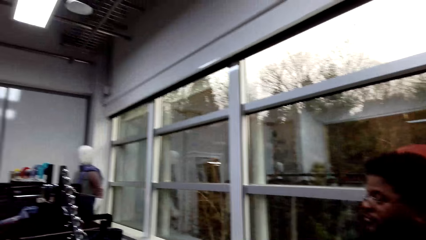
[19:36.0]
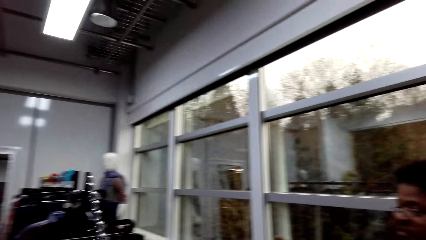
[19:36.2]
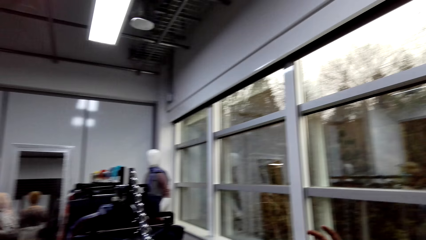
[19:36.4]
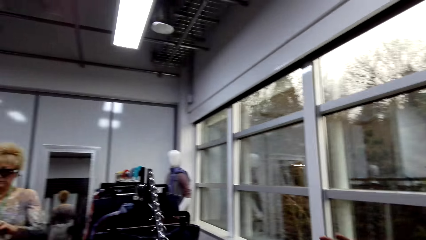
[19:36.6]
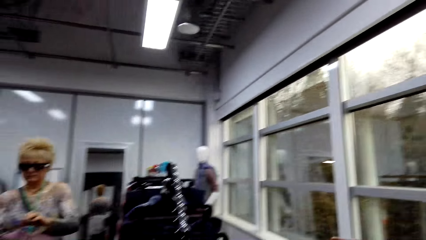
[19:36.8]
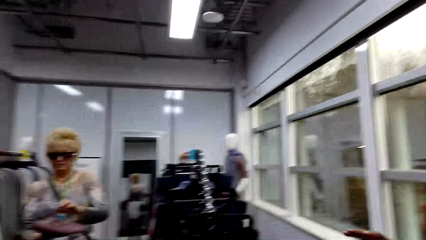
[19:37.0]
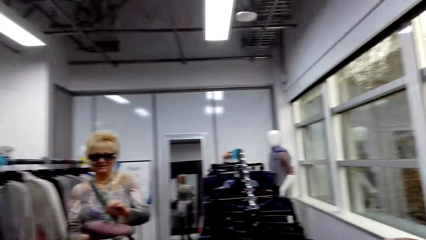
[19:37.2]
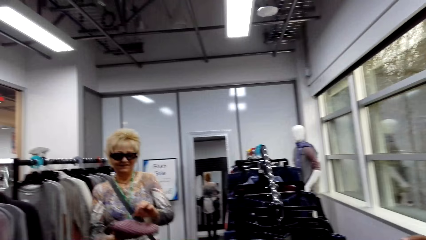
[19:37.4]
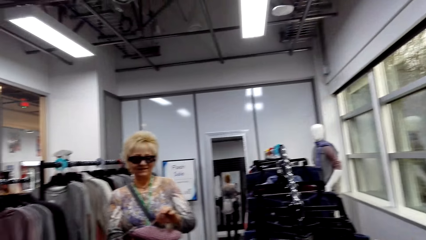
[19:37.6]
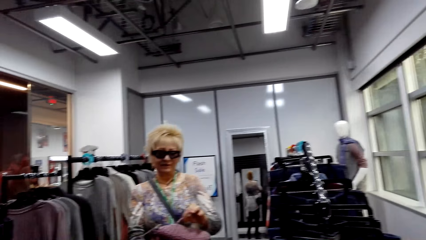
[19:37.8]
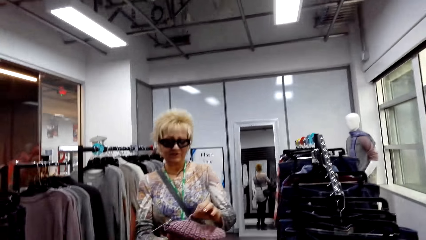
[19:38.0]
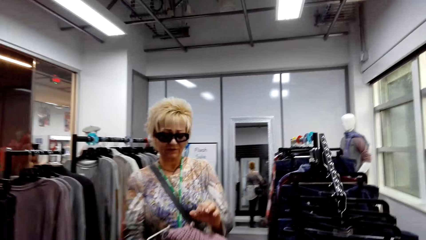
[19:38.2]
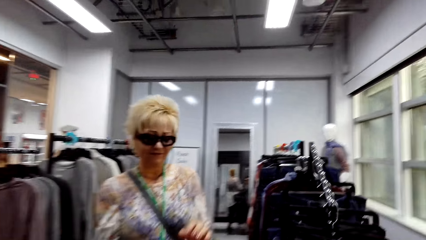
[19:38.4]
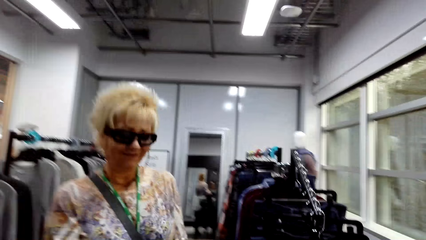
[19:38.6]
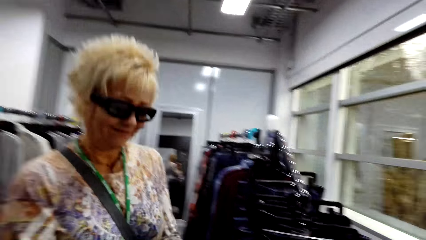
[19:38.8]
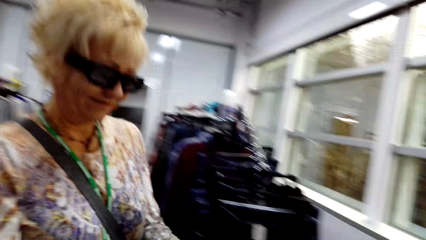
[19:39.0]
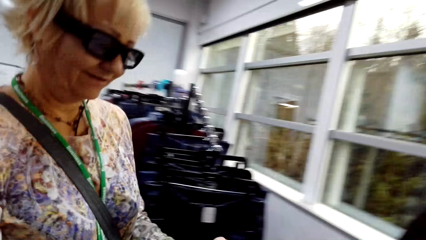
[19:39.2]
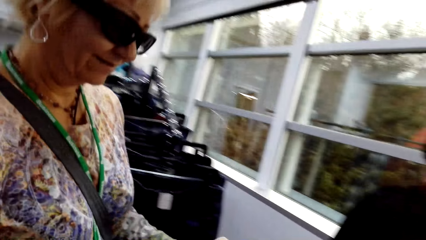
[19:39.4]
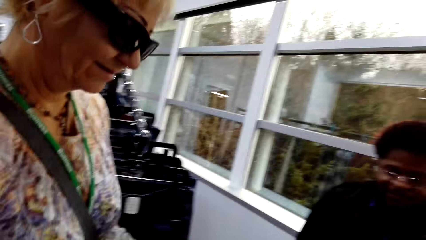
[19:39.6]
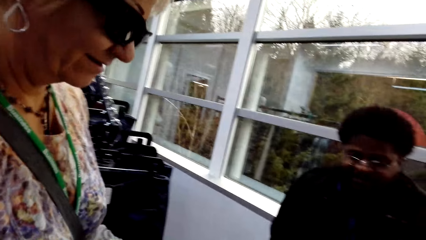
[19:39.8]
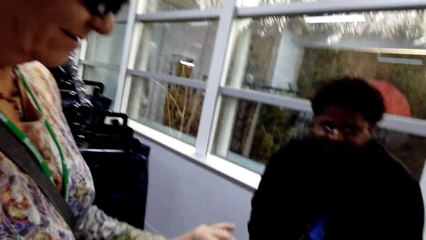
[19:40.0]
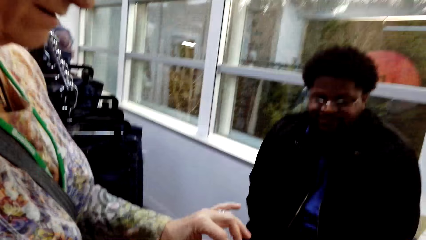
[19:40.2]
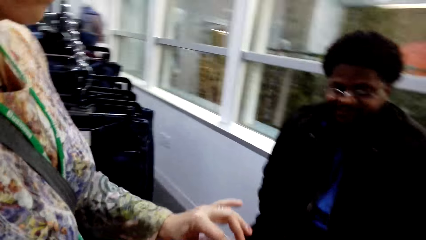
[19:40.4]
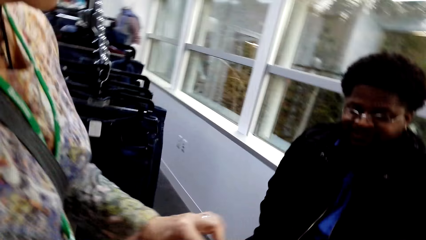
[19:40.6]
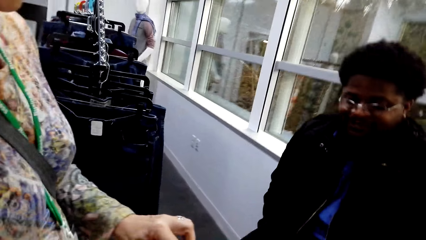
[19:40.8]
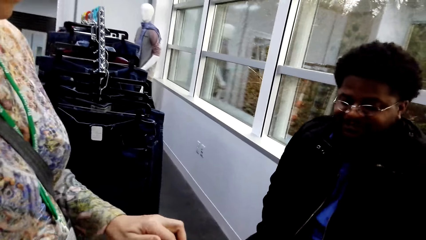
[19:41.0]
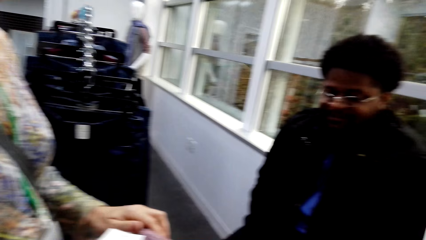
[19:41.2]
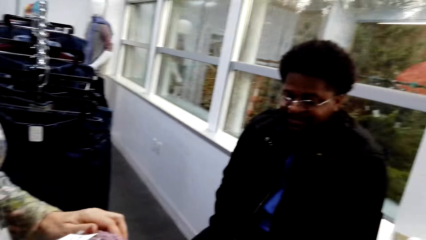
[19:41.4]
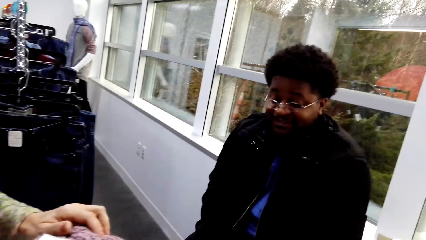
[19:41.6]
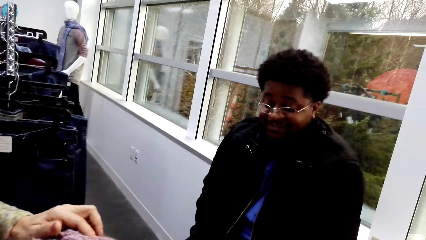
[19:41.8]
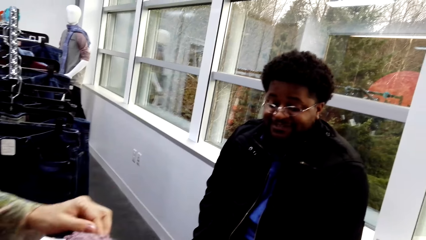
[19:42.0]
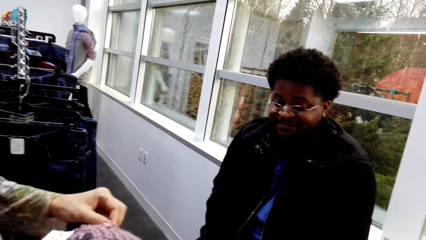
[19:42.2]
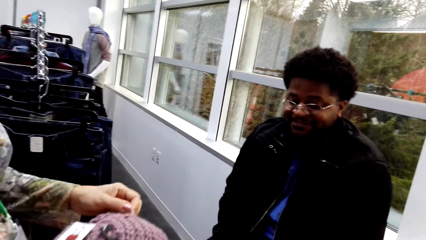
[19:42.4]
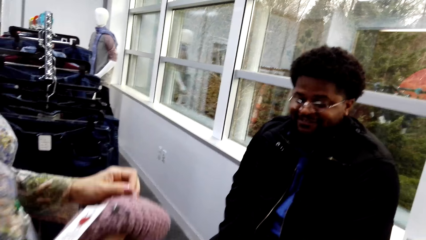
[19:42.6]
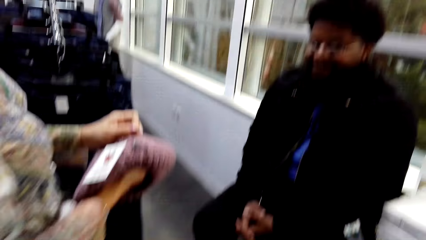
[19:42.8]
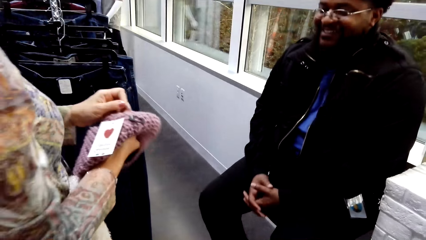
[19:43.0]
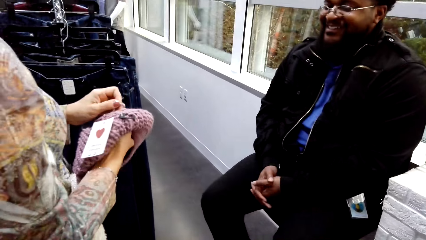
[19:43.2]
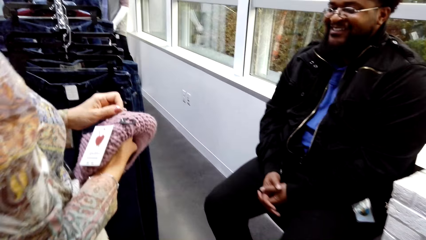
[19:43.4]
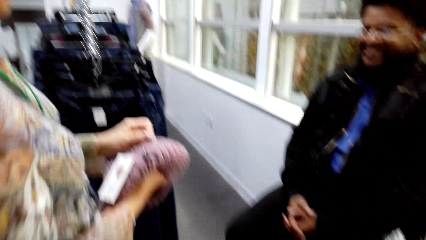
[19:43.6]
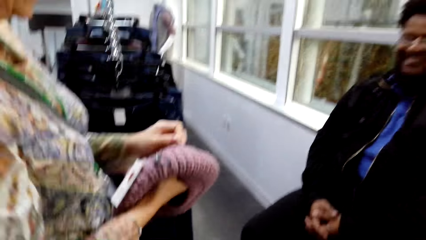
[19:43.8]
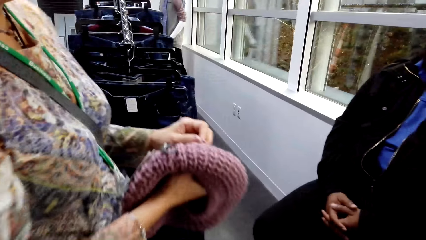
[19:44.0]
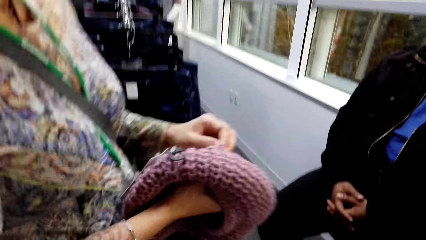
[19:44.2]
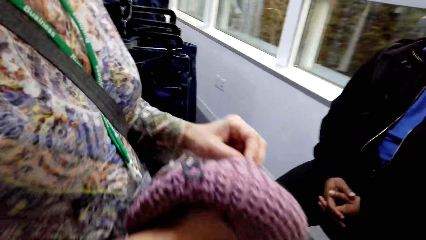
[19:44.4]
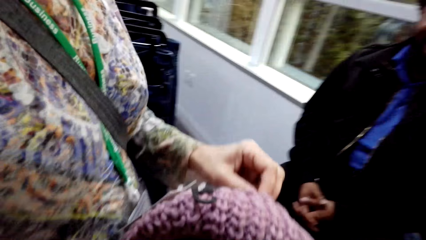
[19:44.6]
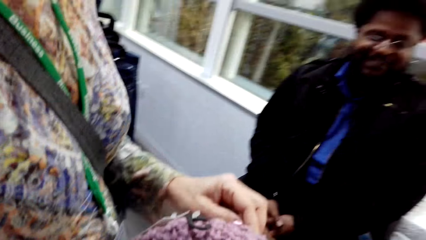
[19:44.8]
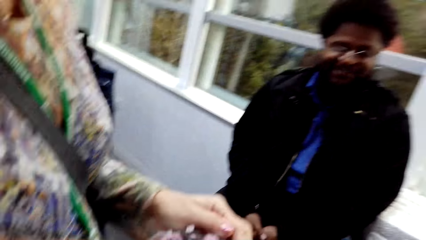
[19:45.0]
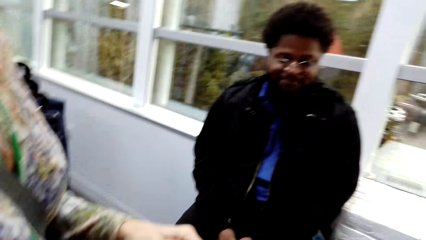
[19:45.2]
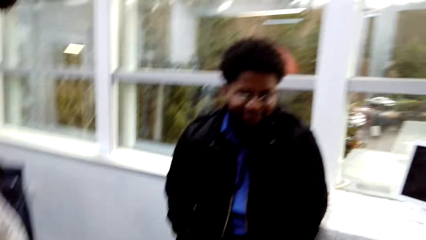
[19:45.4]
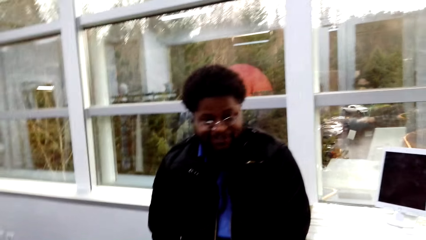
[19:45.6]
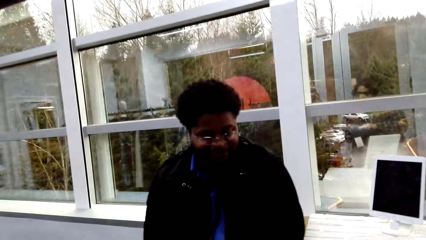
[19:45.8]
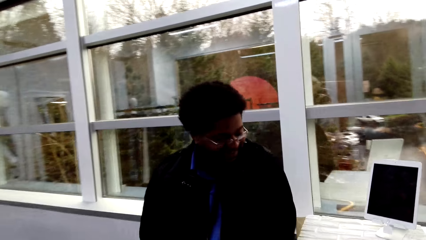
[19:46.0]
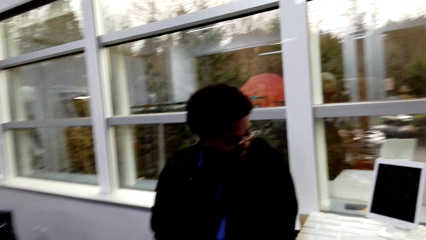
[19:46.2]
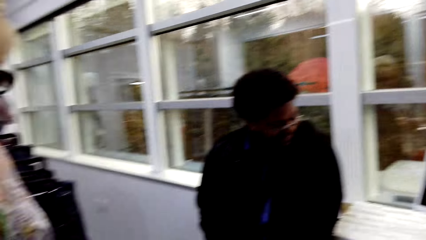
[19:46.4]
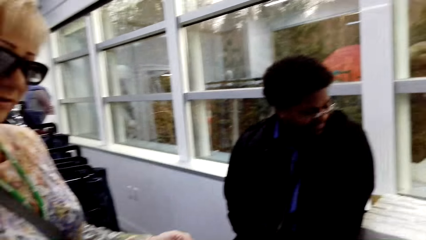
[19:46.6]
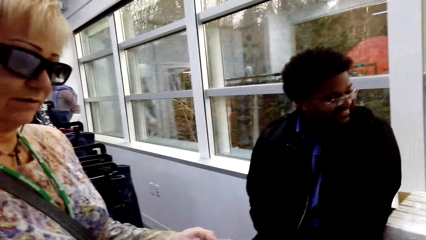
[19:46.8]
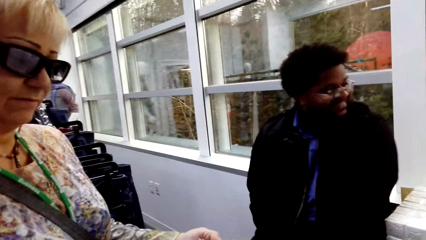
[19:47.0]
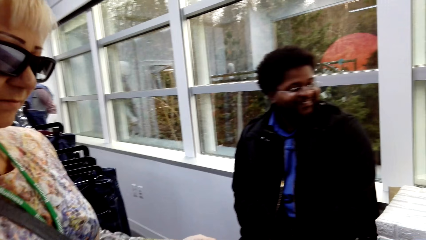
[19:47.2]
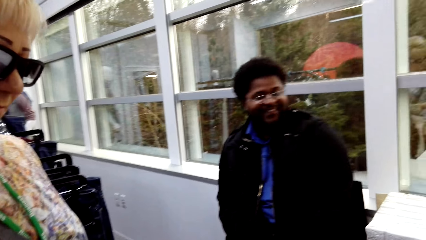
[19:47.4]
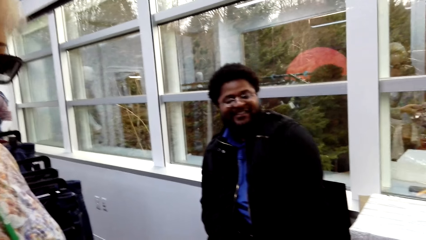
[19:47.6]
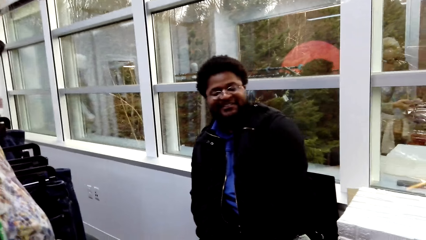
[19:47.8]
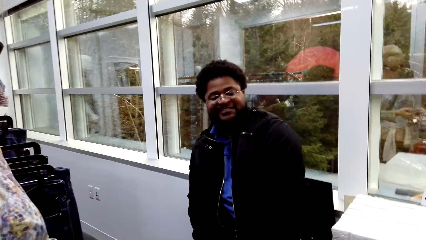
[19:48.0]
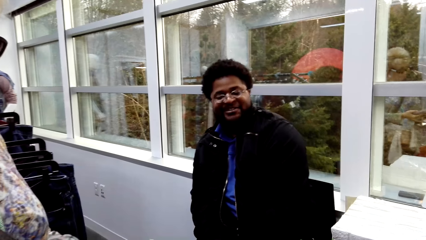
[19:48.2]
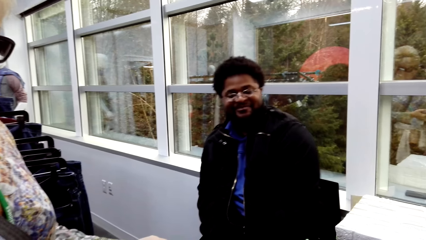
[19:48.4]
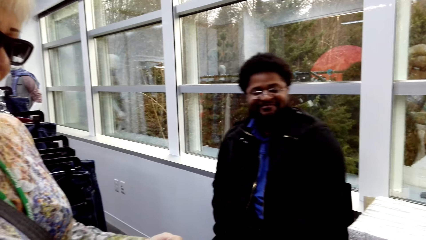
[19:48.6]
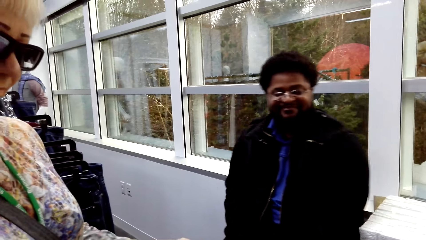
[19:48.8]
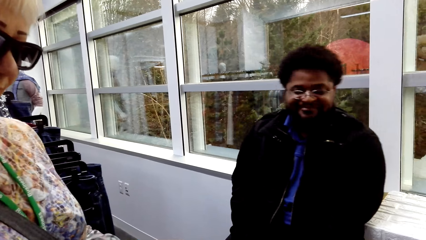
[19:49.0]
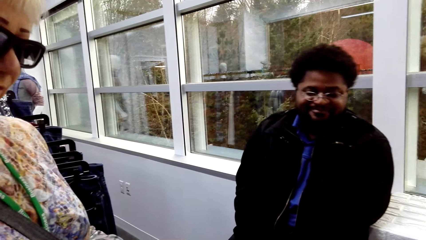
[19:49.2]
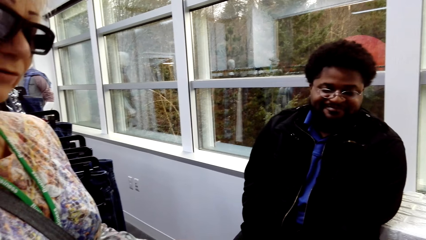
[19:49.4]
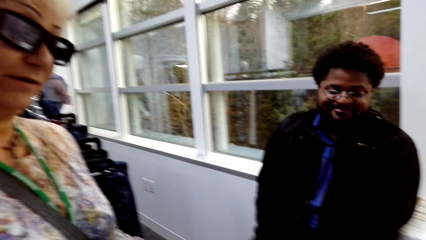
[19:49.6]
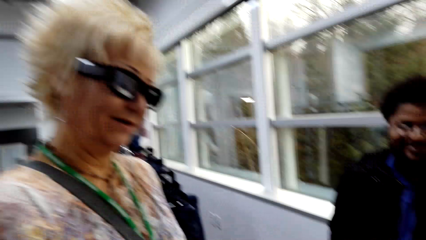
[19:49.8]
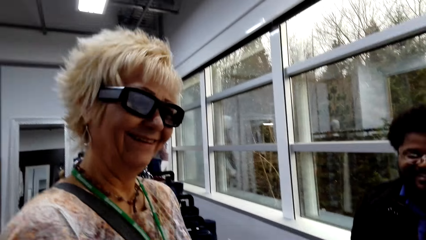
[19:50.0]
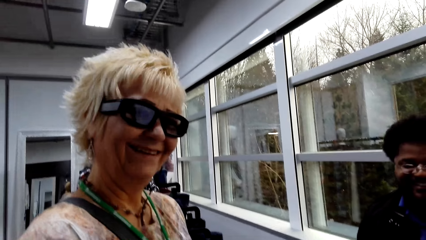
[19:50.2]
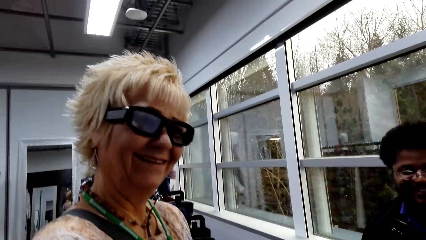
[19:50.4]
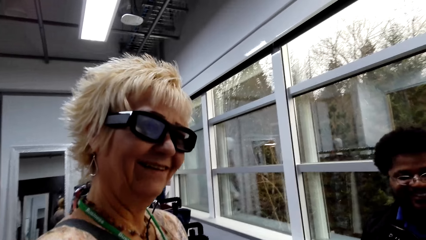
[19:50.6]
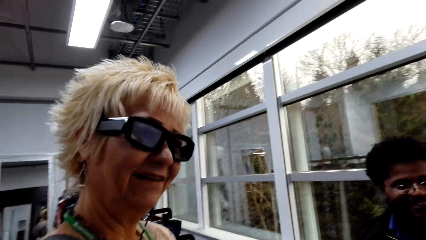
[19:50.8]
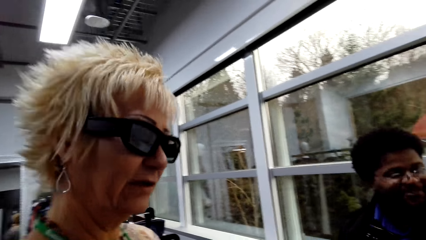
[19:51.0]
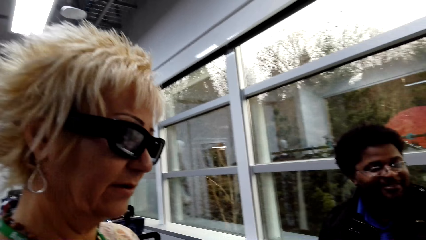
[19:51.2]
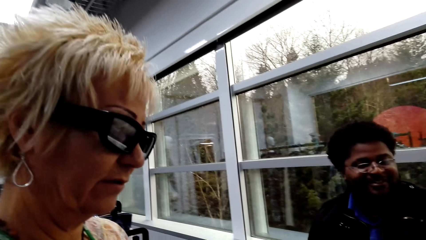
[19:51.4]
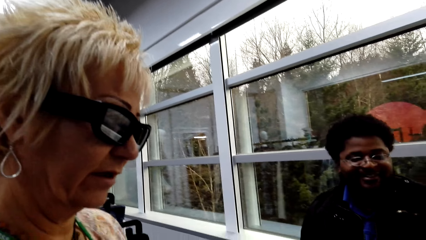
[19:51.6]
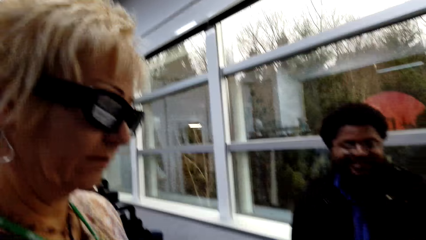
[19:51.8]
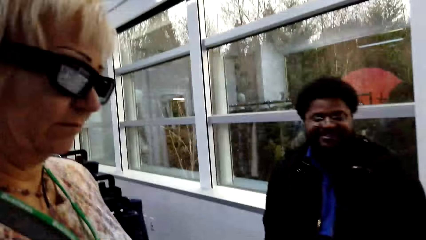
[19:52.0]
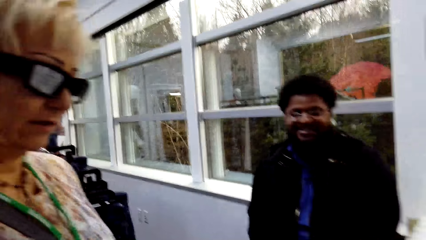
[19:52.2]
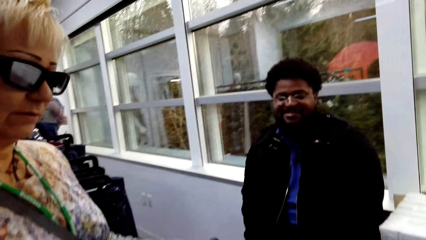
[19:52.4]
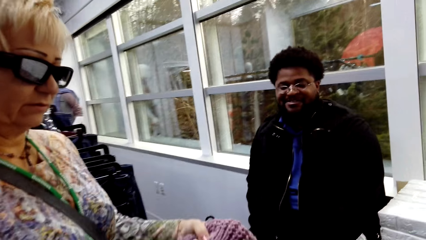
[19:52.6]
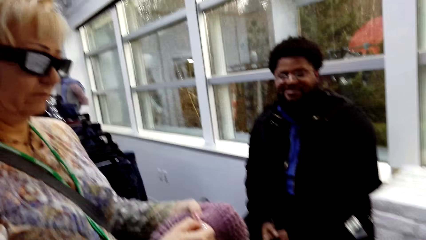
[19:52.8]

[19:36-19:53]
A lady stands in the store. The lady hands a hat to the camera wearer. The lady interacts with the camera wearer and a man. The camera wearer dialogues with the lady.
